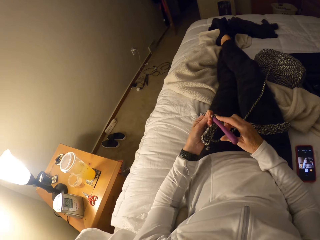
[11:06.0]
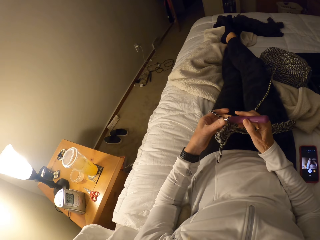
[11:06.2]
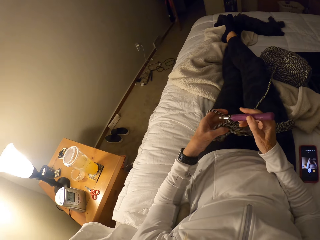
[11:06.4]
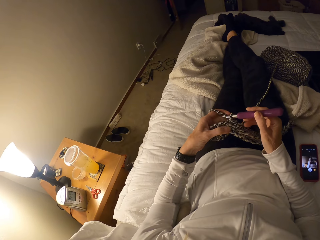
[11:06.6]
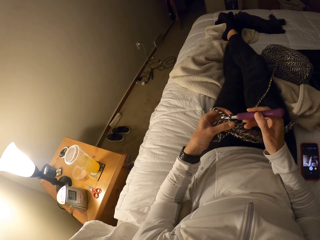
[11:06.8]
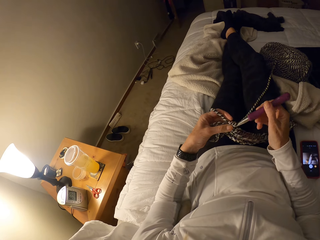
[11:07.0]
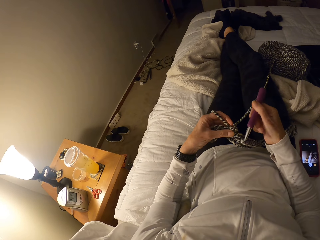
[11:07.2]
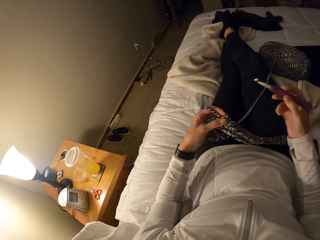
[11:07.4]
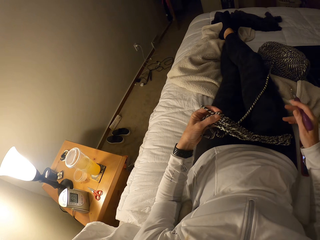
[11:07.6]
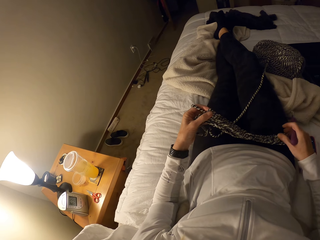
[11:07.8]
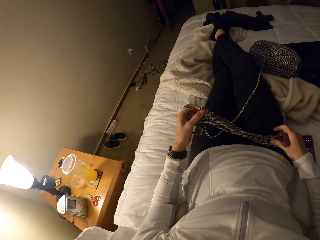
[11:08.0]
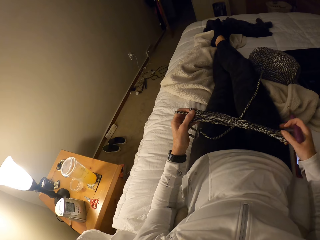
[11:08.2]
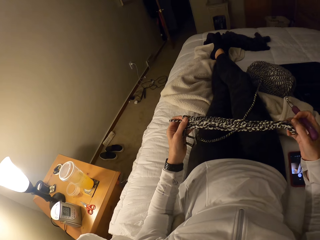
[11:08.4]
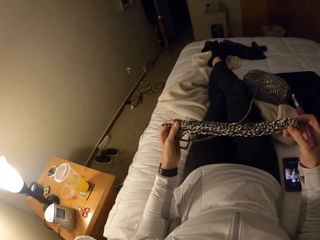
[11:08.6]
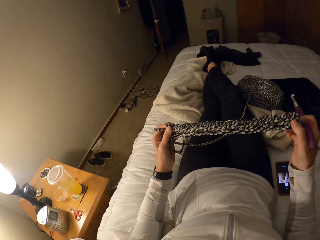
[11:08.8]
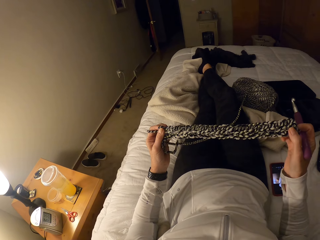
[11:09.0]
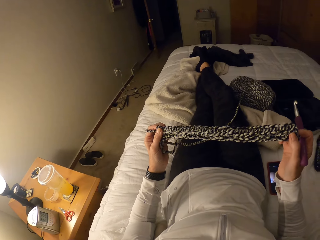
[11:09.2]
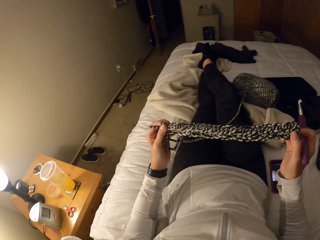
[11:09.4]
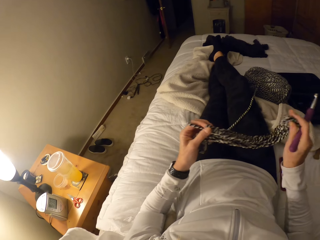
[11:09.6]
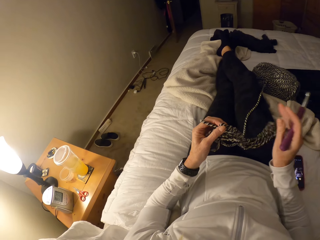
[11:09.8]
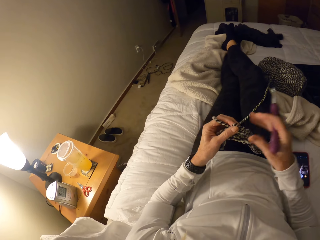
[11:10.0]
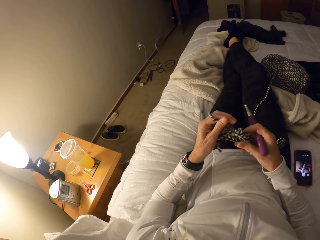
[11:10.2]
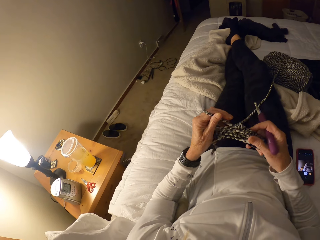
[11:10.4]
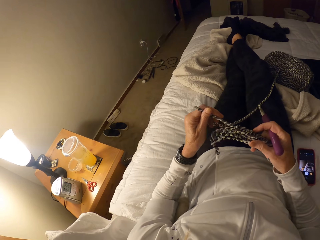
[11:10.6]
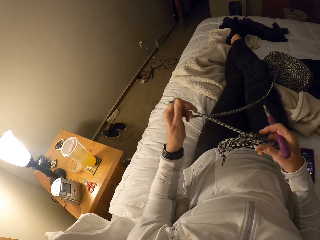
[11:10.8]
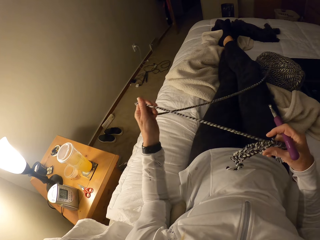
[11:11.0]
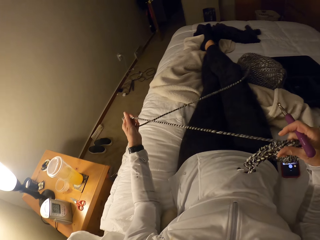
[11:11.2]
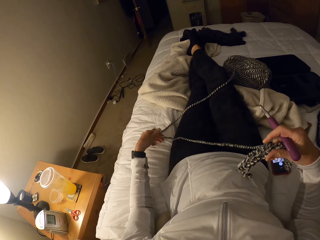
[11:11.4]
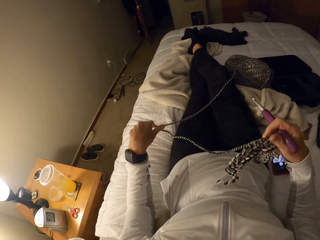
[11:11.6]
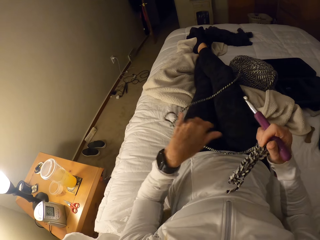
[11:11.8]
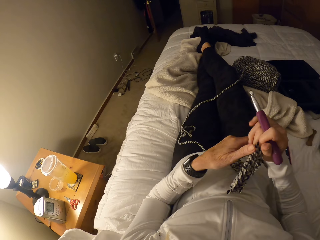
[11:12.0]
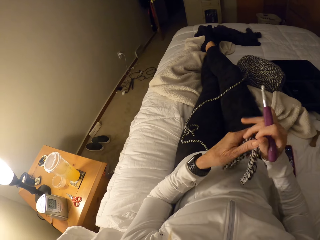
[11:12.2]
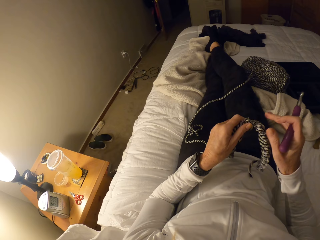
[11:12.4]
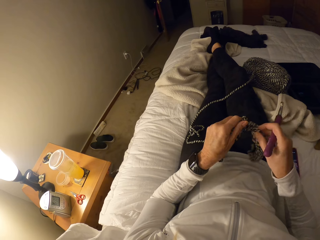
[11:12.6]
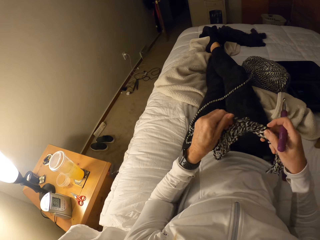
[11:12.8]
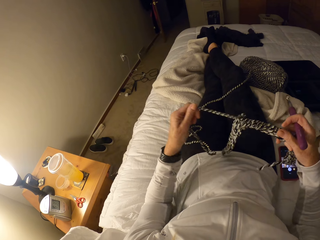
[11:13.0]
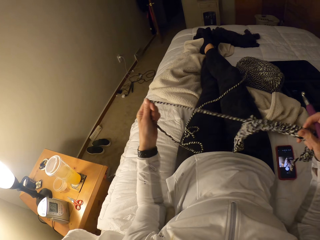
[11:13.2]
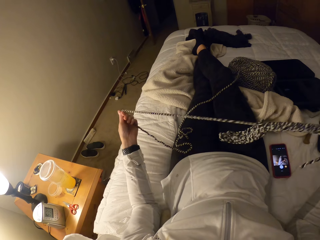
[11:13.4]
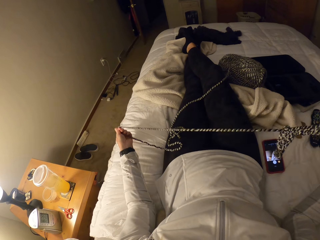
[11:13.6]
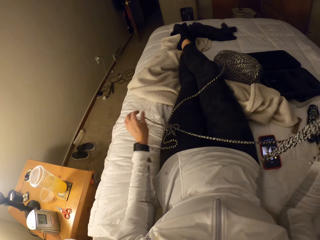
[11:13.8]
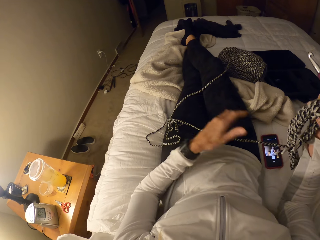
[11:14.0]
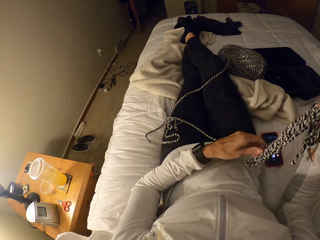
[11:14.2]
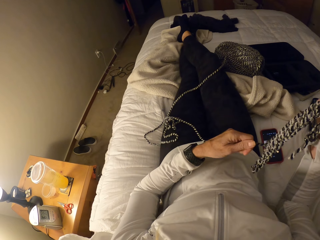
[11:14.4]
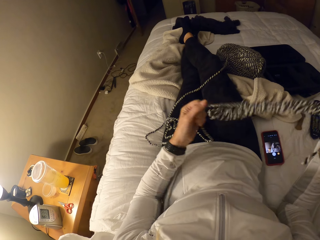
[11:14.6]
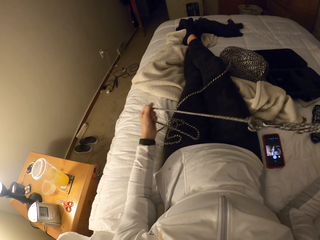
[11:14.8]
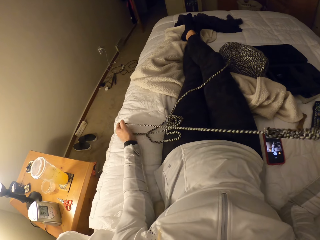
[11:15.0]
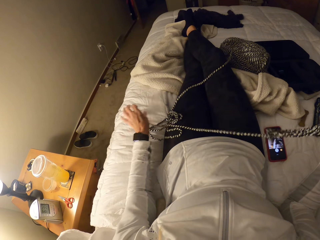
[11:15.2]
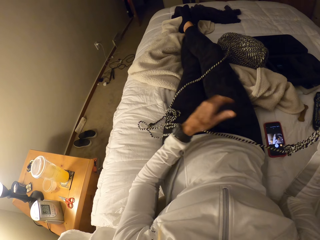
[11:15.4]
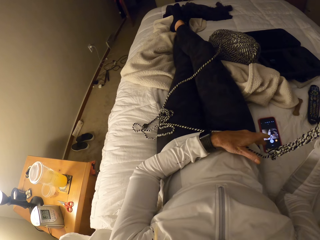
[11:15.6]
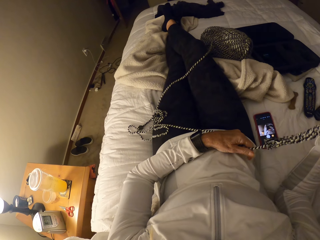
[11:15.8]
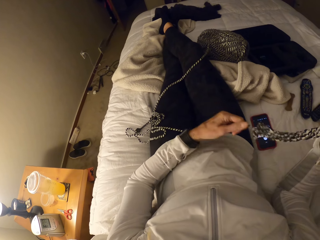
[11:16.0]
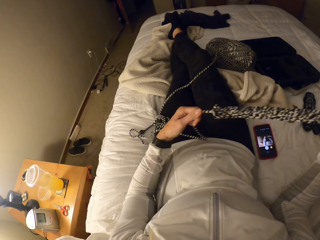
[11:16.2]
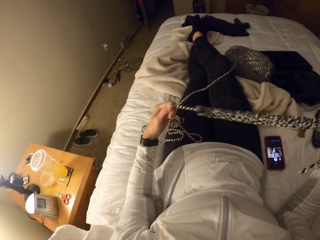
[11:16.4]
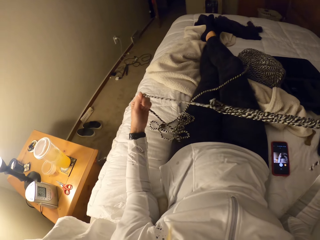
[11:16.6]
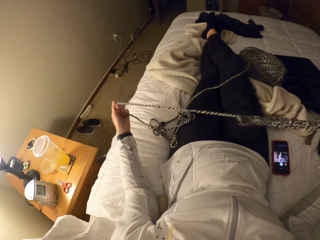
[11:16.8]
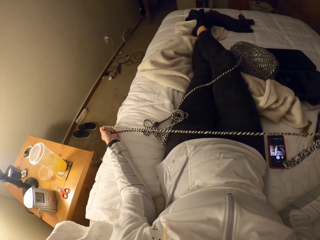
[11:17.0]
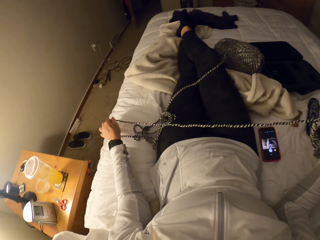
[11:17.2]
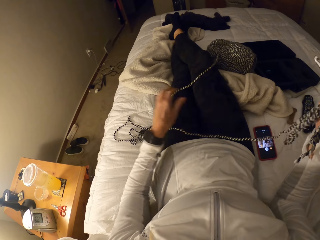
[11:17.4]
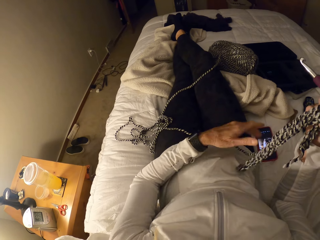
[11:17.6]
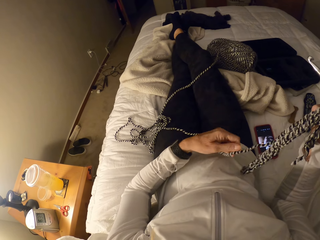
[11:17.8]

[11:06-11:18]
The camera wearer puts down a fabric. They remove the crochet hook. They pick up the fabric. They put down the fabric. They loosen the fabric.

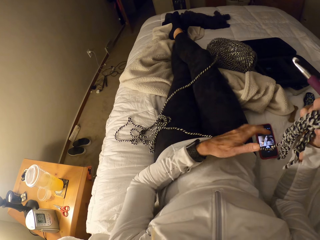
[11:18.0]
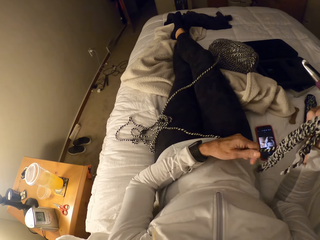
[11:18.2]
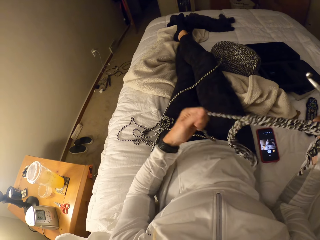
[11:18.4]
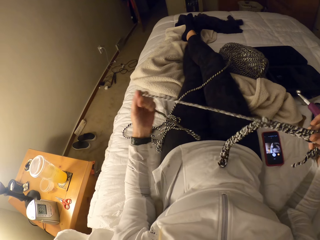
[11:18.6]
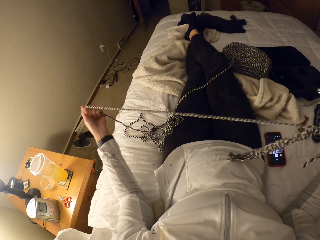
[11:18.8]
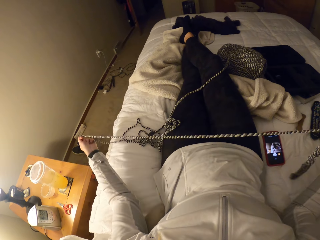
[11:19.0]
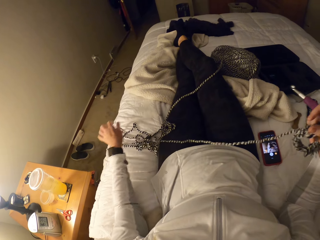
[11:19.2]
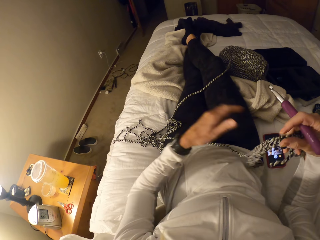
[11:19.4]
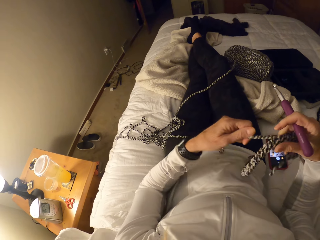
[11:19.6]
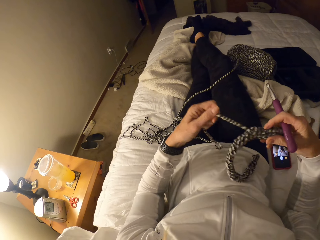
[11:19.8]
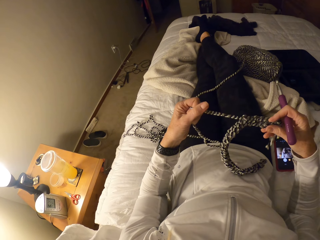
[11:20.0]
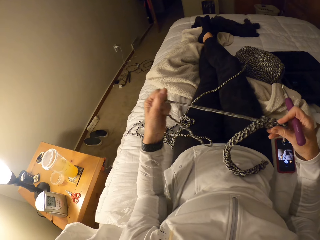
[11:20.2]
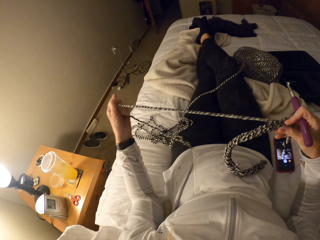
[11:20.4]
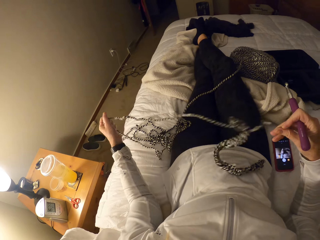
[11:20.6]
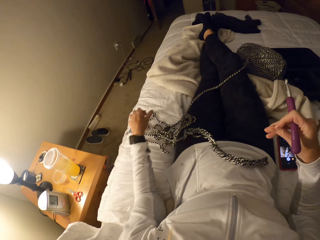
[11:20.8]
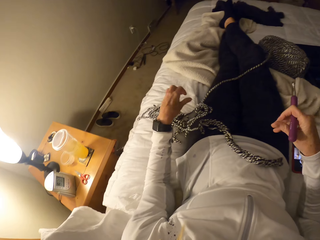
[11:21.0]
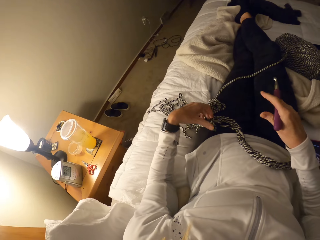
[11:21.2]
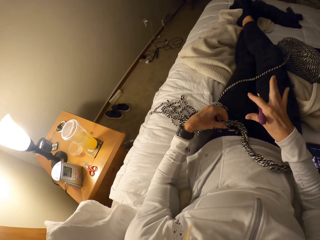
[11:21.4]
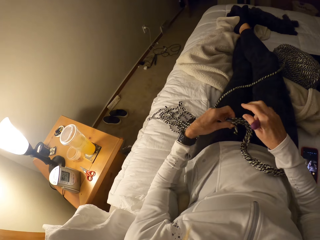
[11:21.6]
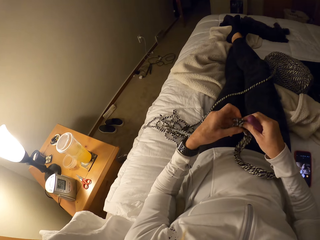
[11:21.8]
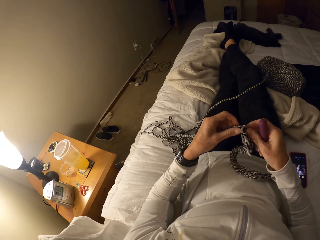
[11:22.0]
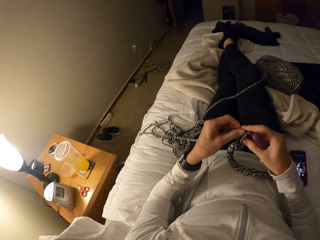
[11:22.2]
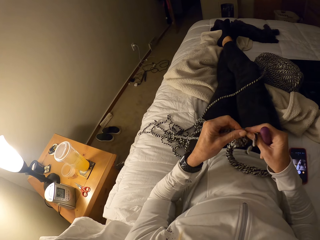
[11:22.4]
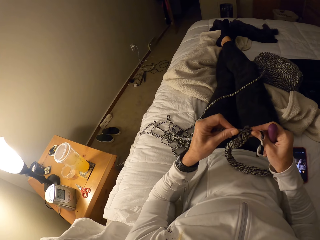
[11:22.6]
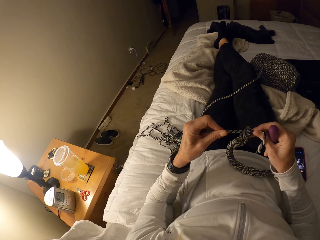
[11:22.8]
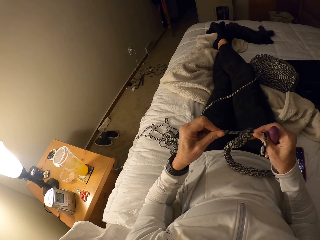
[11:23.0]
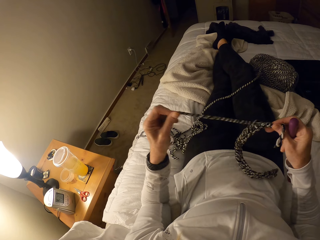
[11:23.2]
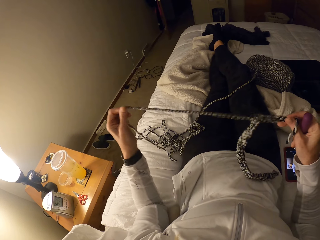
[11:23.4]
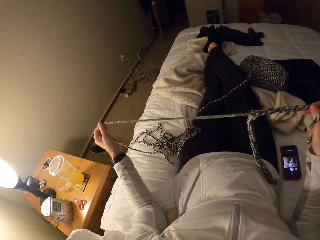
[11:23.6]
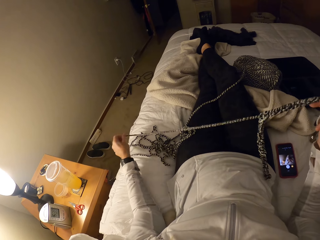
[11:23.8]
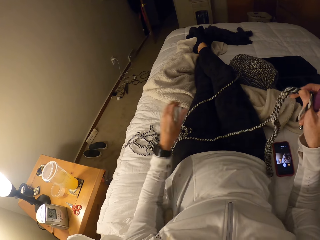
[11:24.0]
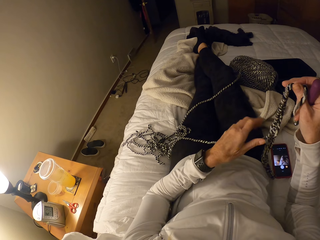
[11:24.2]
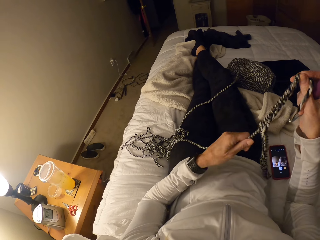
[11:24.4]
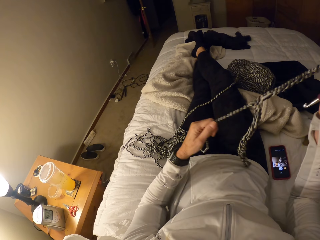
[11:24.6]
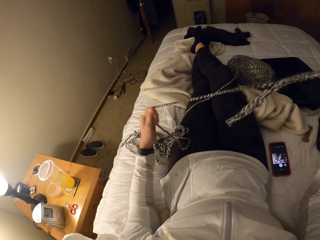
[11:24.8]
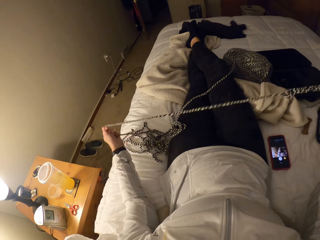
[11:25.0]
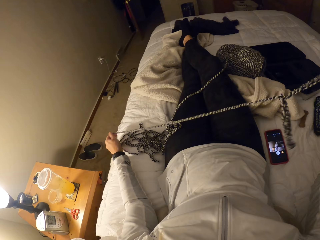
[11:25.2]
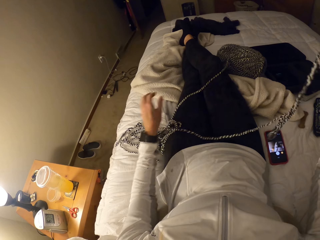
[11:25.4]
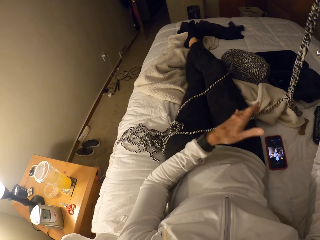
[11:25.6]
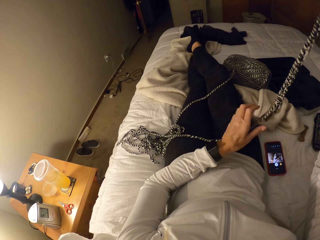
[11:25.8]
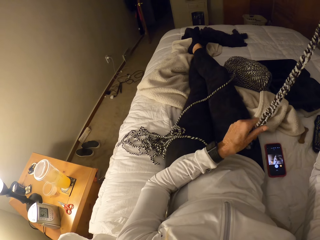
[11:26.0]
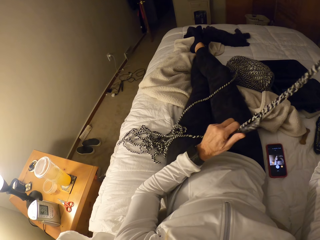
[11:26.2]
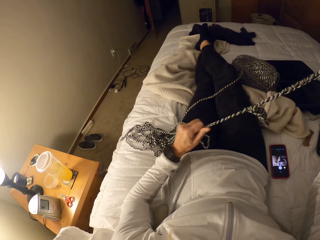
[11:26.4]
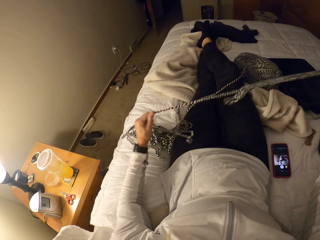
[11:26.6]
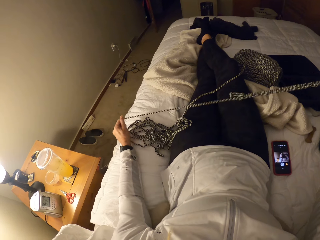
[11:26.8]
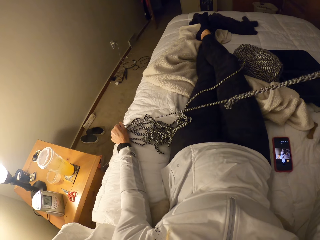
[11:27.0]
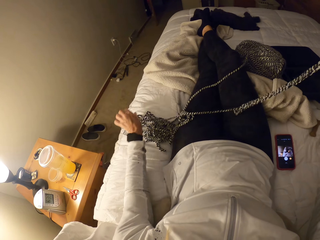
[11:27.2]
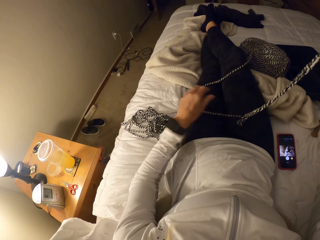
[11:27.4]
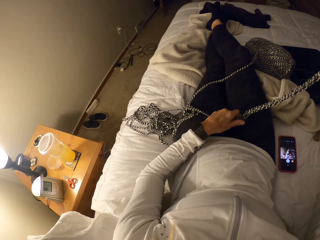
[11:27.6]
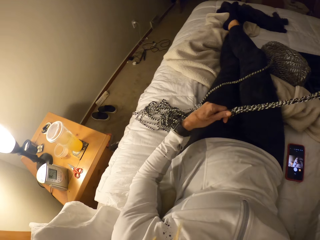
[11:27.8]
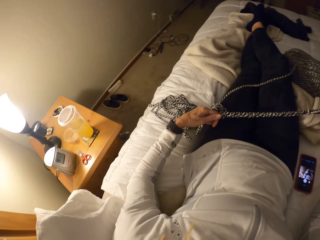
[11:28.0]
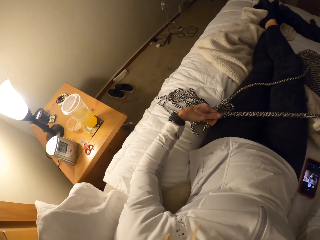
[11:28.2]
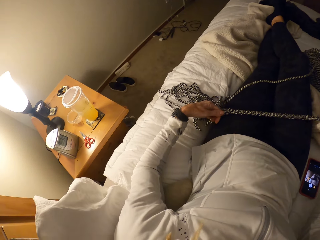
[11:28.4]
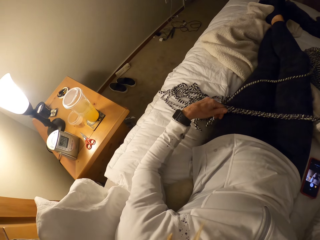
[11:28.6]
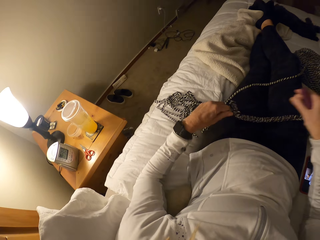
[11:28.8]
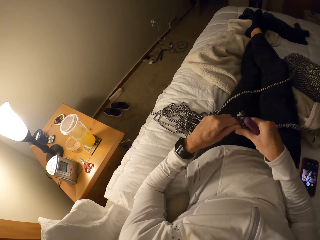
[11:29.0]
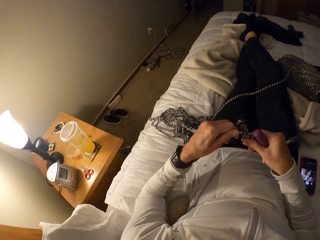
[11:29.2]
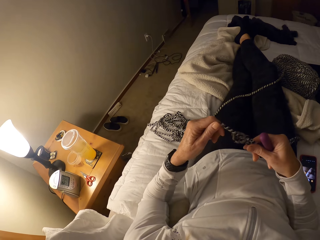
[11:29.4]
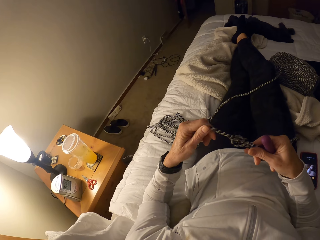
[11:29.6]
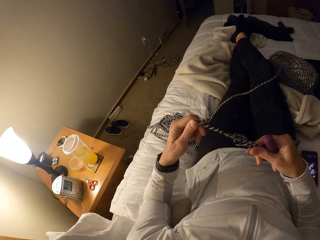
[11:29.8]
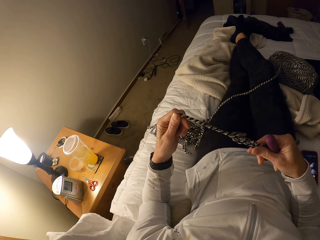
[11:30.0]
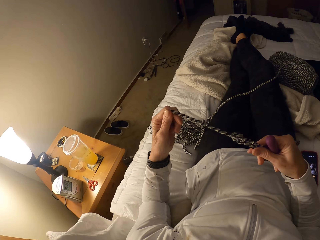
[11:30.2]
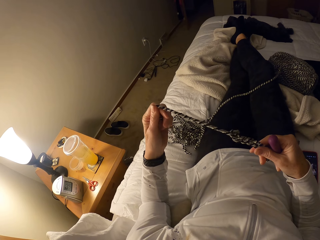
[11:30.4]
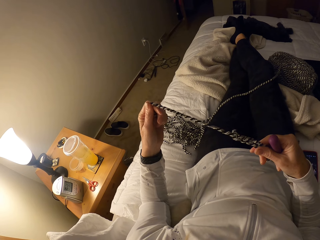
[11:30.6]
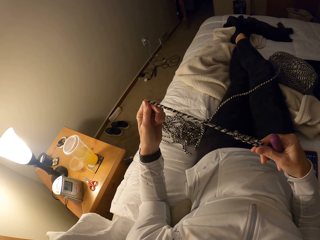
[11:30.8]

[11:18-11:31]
The camera wearer drops down a fabric. They pick up the fabric. They loosen the fabric. They put the fabric on the lap. They pick up the fabric.
